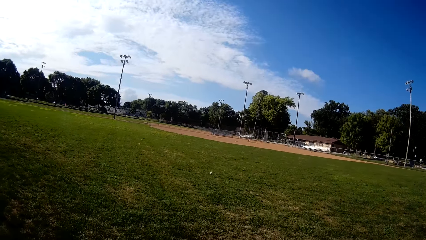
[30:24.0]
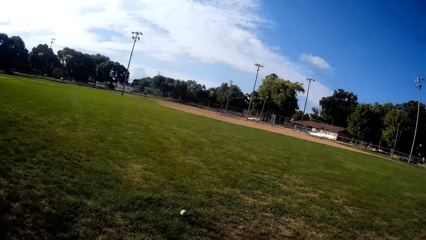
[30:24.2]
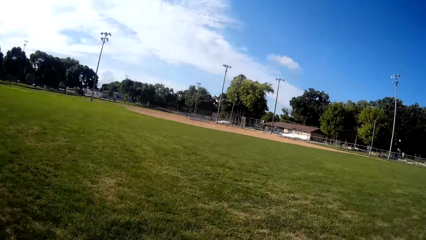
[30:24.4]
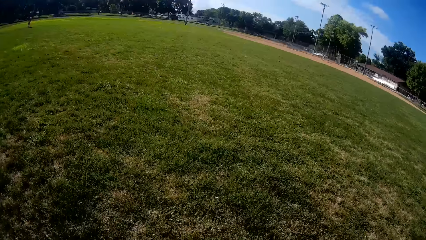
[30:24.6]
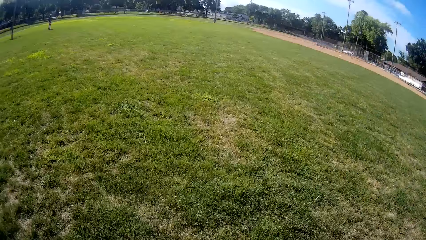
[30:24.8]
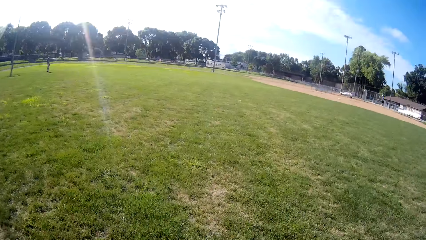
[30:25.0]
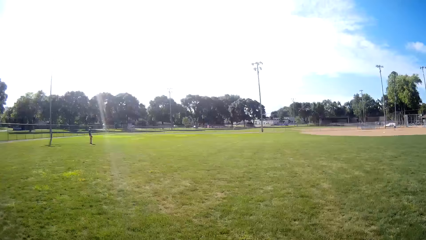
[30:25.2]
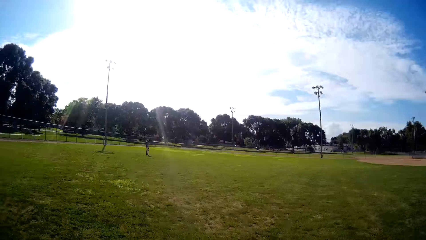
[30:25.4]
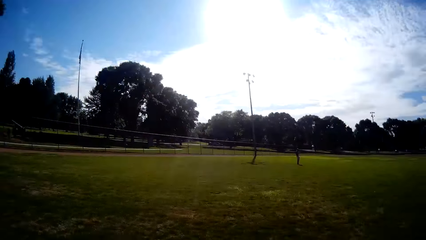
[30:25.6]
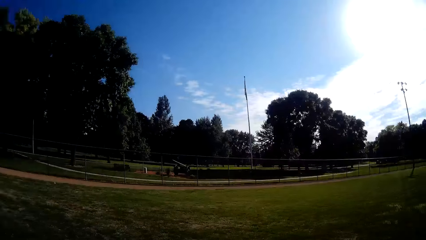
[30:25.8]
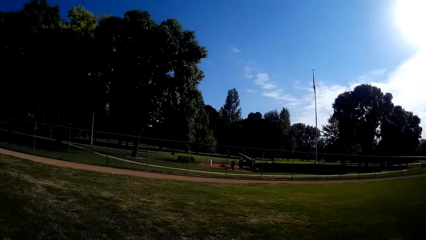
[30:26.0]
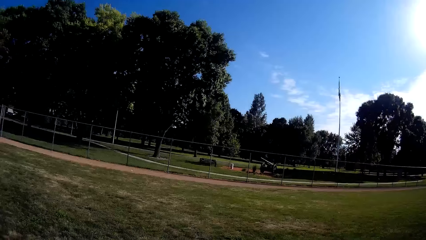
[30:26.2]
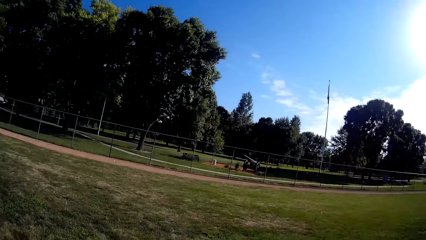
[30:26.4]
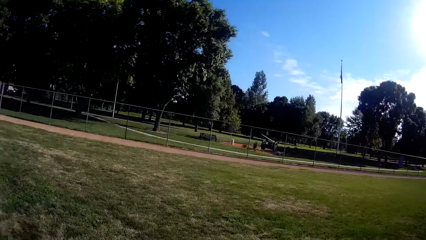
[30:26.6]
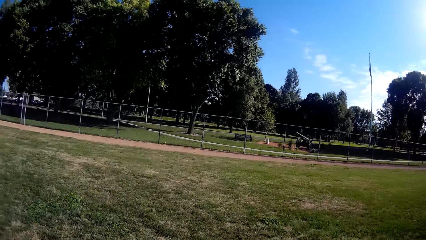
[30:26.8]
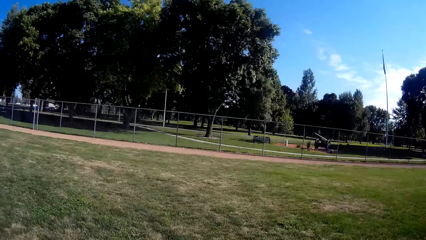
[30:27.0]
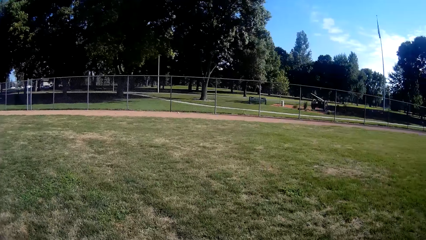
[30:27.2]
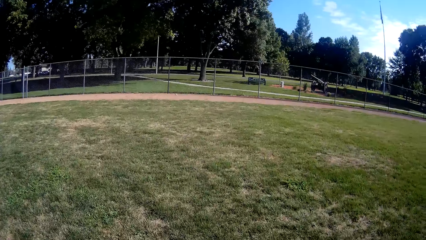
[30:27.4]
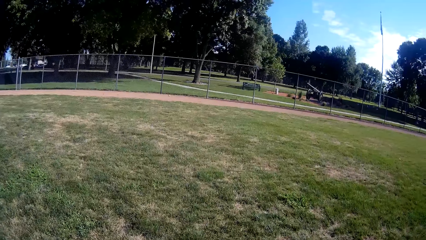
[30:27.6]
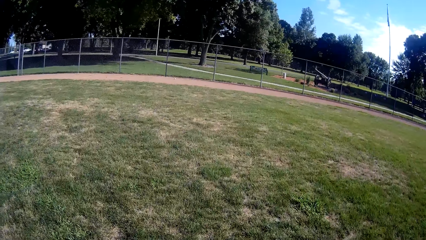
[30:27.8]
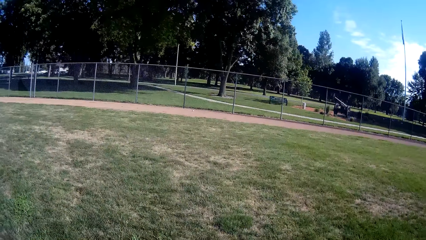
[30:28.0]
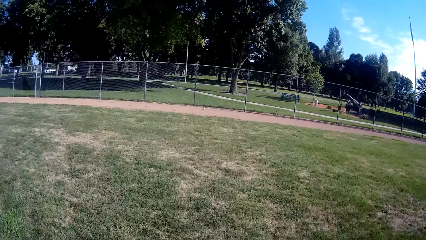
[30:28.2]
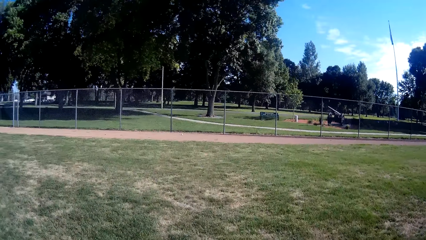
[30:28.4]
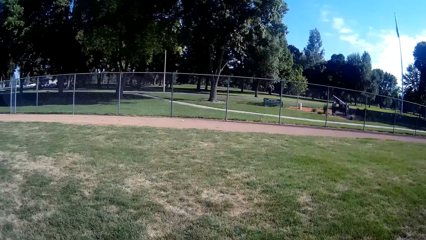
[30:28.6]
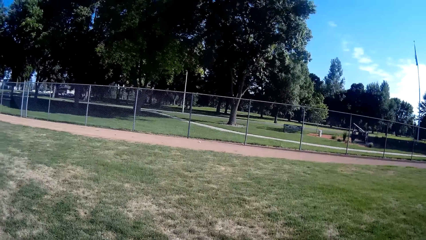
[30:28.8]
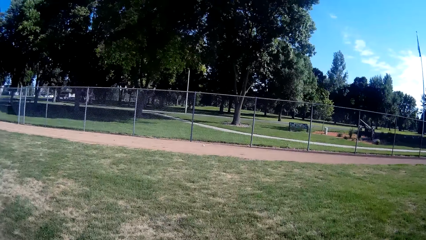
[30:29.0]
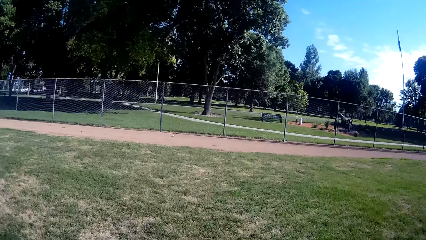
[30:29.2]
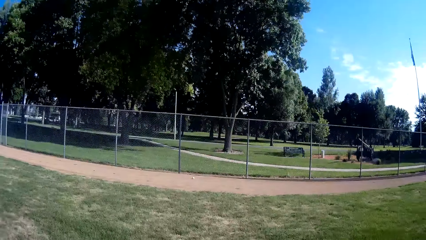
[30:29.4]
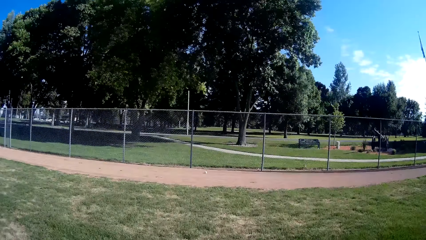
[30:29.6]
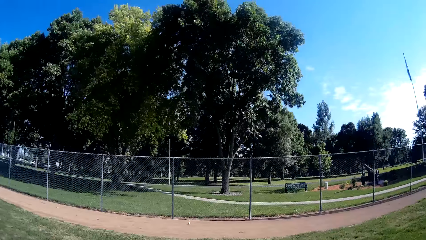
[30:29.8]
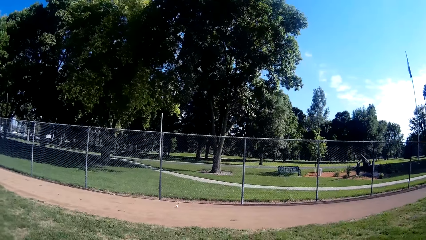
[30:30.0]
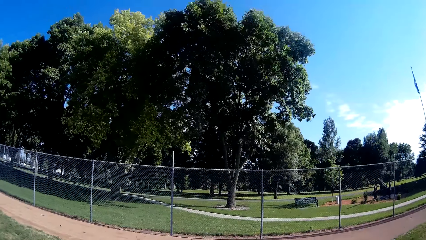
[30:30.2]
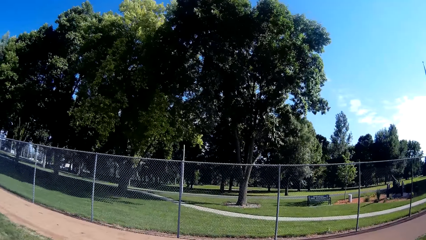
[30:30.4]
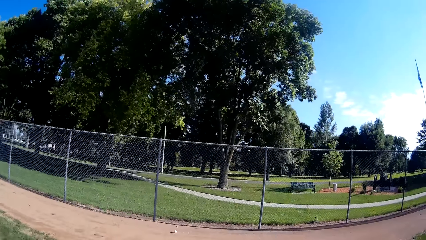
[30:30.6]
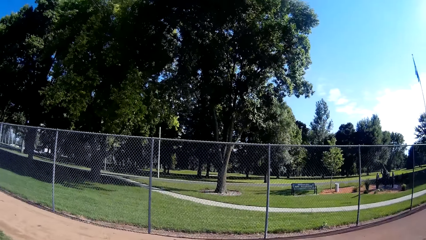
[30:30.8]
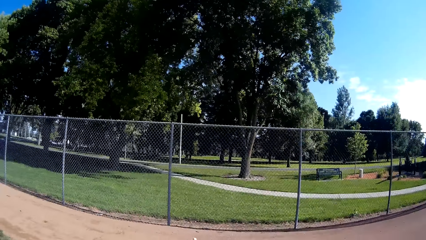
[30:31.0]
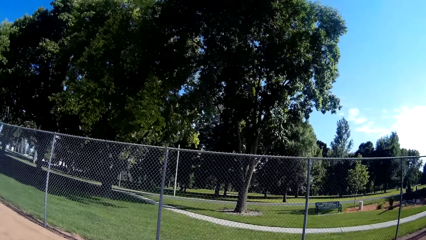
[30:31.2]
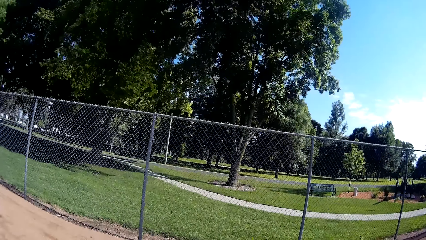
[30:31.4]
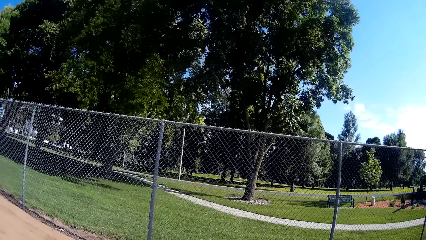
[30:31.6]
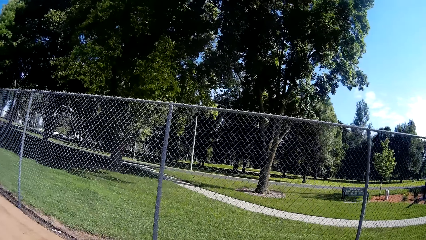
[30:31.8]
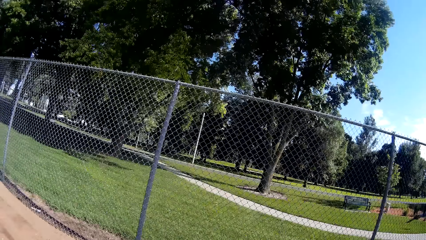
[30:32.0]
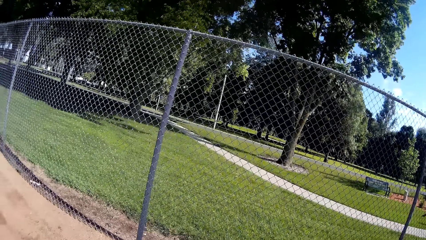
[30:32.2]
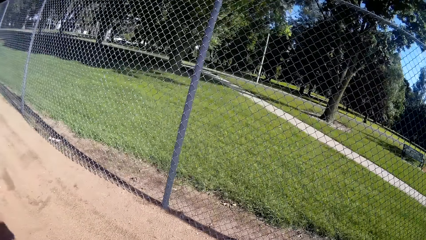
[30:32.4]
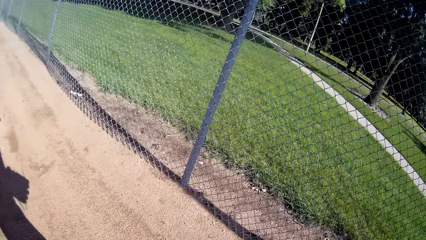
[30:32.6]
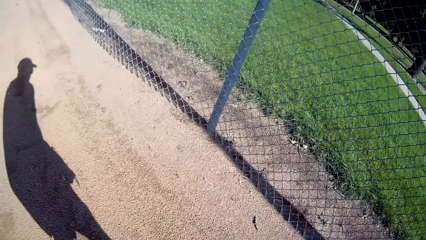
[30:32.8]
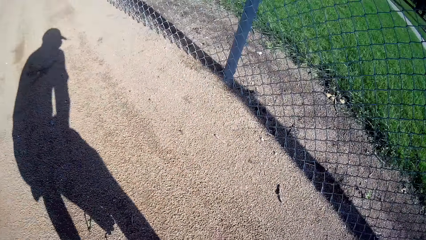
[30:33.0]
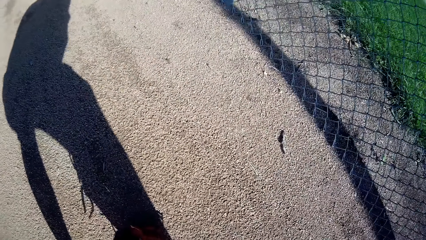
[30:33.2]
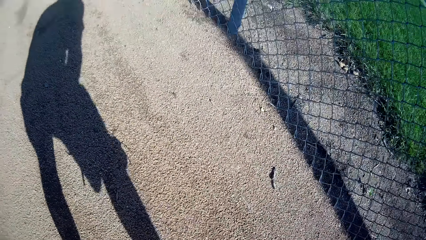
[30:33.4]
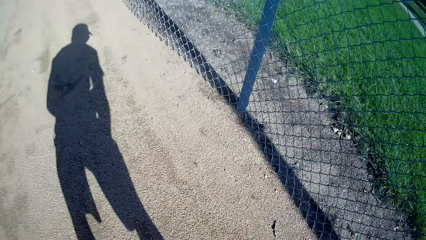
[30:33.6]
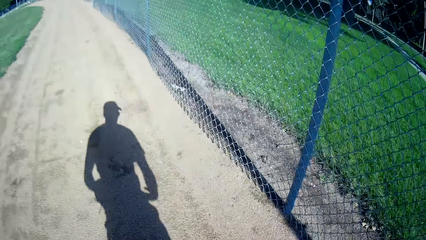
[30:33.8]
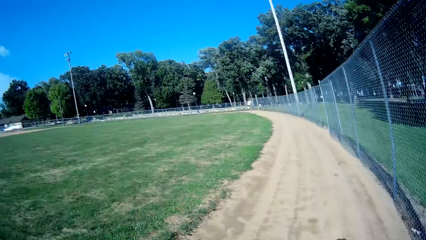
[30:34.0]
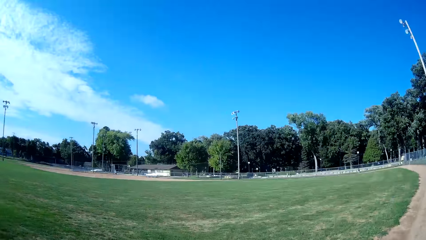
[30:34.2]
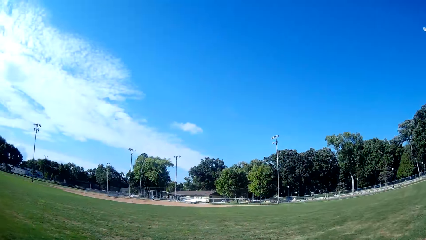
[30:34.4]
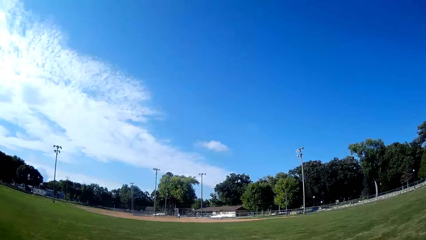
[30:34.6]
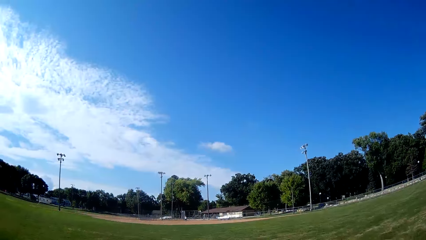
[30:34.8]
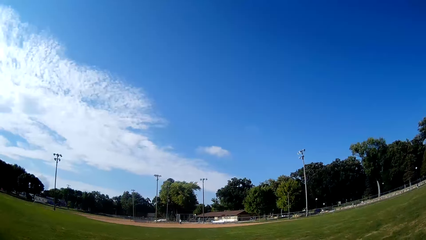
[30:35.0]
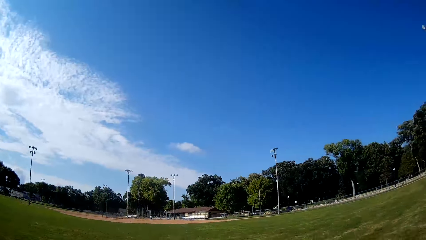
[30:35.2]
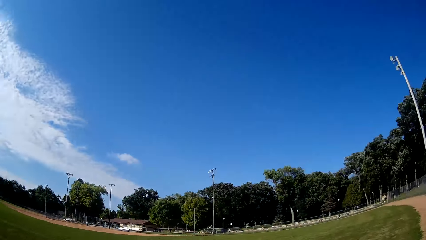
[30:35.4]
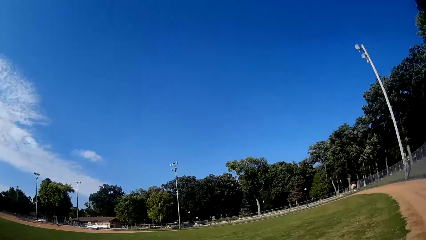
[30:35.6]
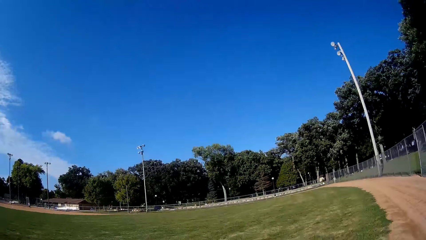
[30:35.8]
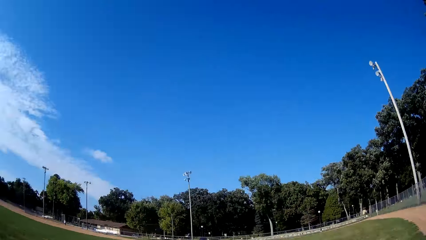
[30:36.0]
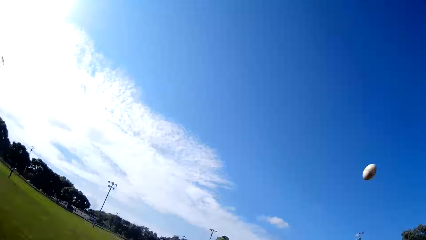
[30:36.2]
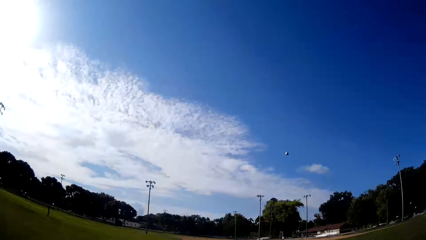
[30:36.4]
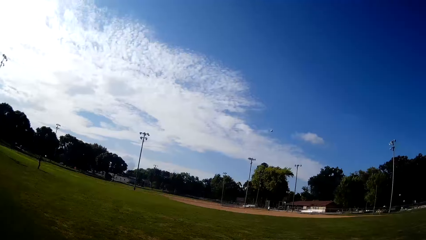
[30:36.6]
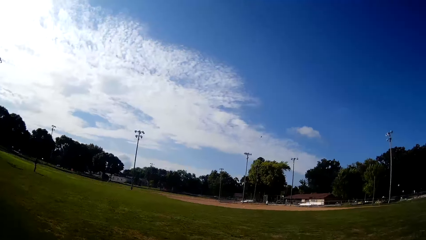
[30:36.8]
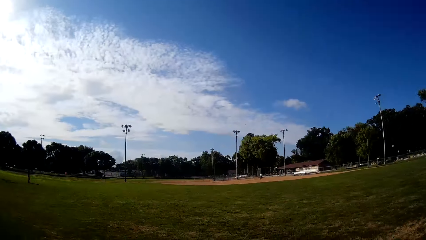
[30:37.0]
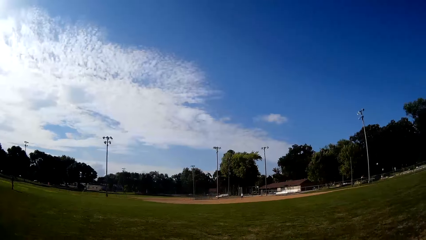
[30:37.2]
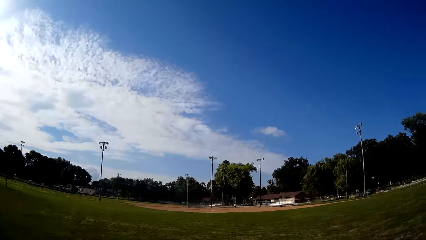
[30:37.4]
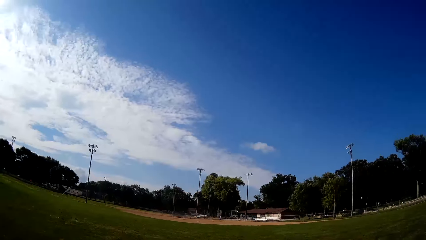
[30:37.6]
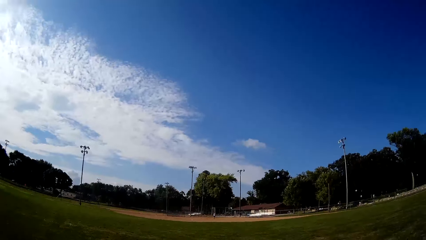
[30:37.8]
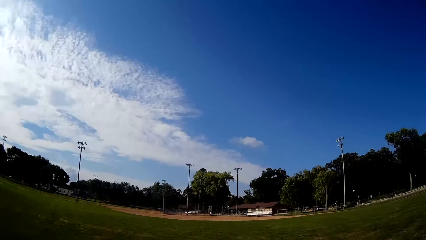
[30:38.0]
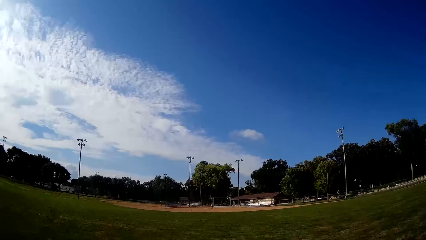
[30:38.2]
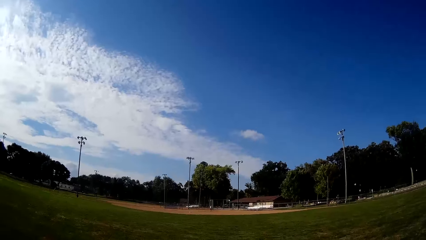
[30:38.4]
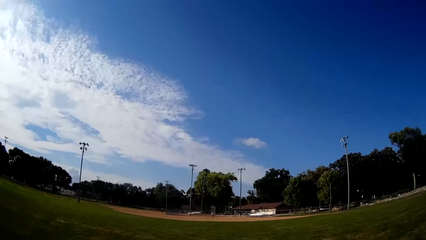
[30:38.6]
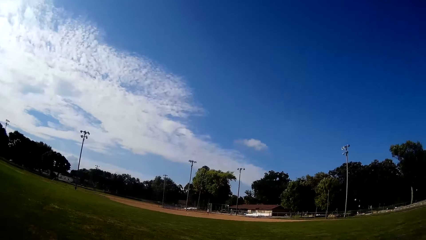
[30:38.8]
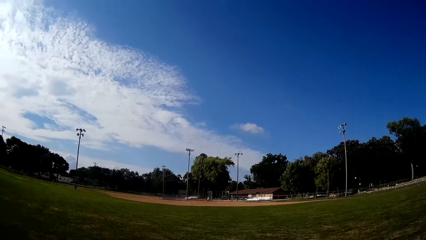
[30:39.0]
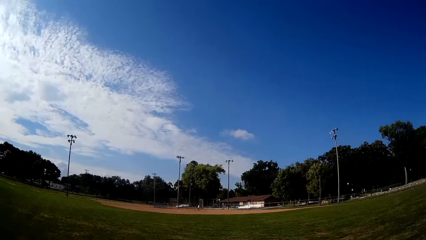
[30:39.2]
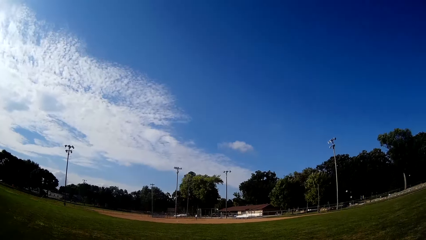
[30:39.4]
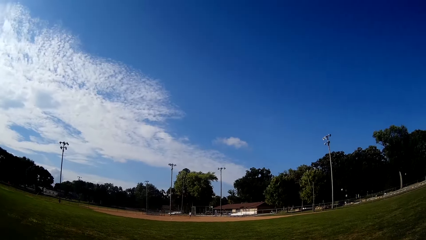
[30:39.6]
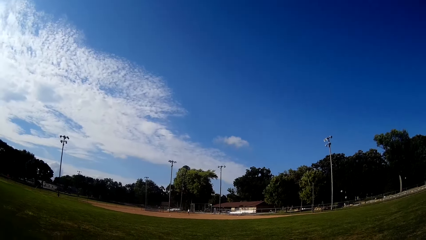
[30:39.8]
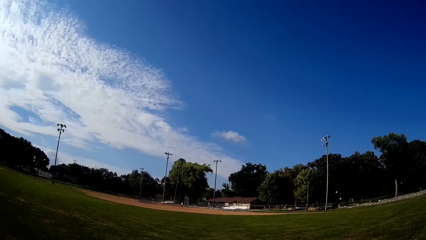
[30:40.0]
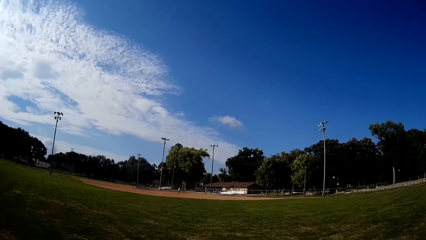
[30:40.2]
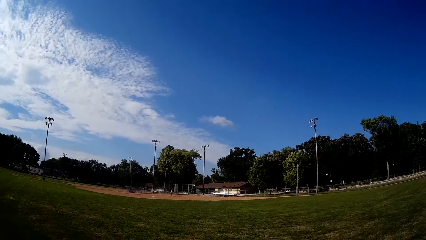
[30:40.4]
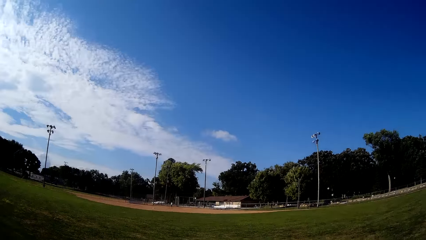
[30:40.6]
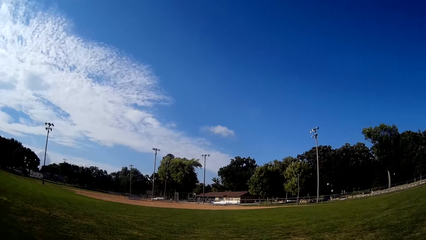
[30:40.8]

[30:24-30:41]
The camera wearer turns around. They move towards the direction of the baseball. They play in the field, pick up the baseball on the ground, and turn around. They pitch the baseball to a man.
